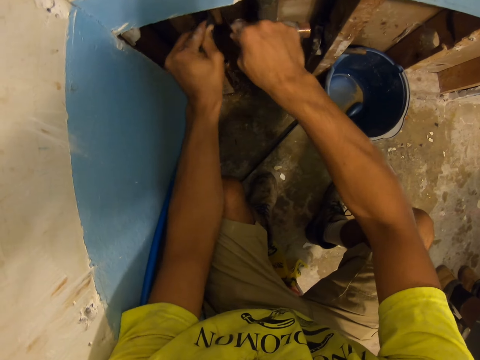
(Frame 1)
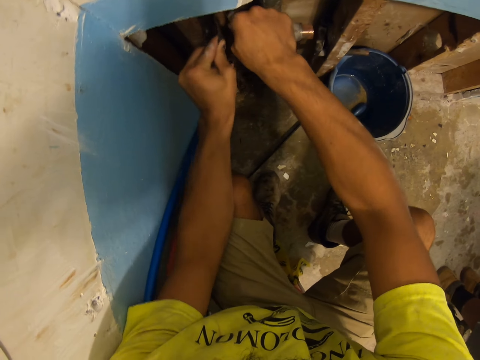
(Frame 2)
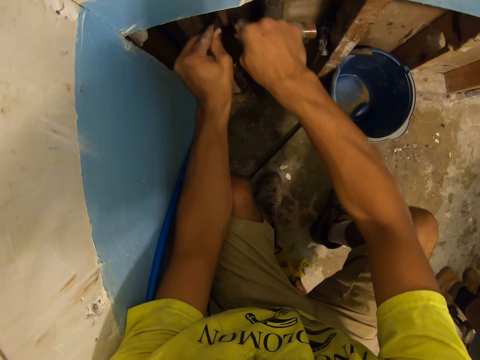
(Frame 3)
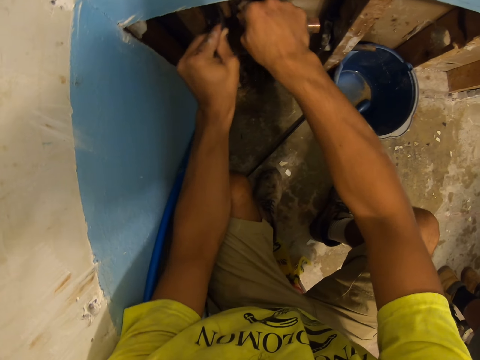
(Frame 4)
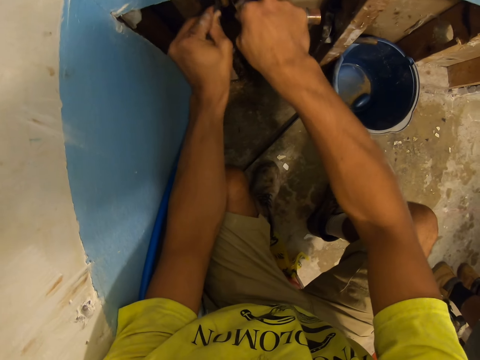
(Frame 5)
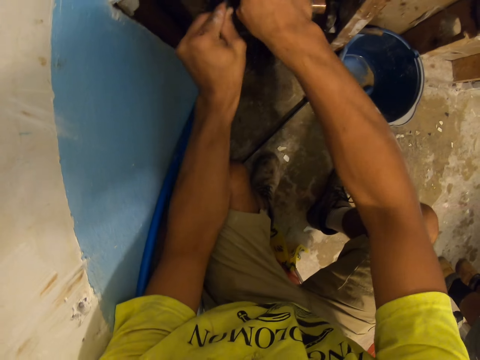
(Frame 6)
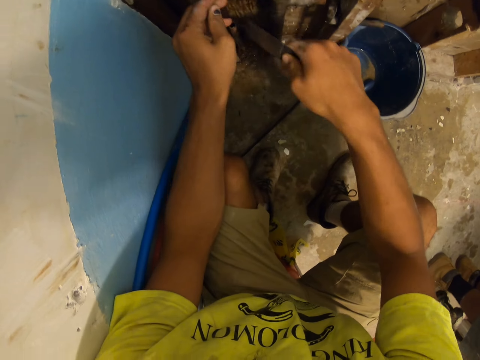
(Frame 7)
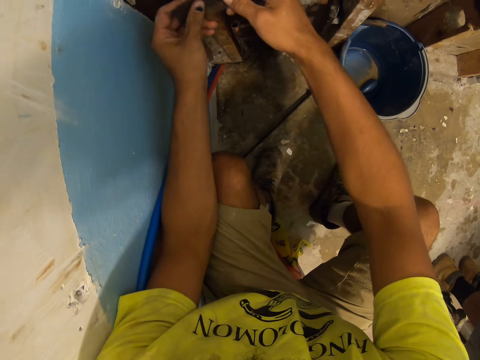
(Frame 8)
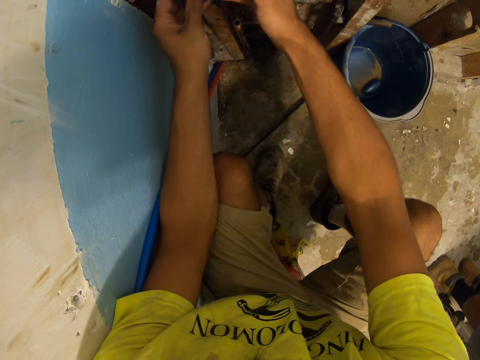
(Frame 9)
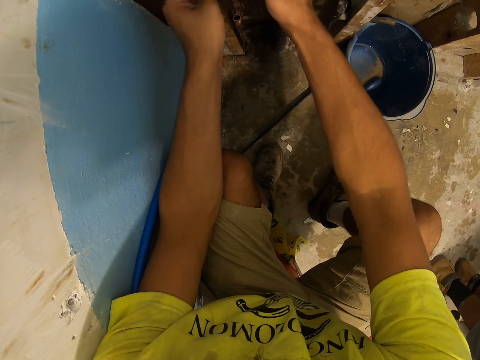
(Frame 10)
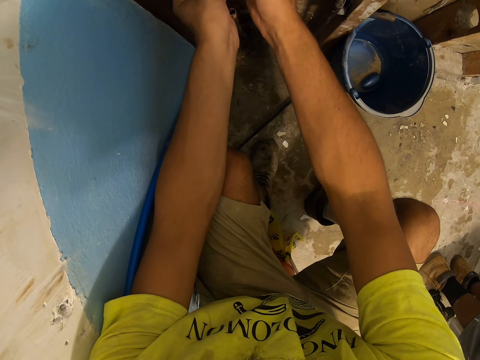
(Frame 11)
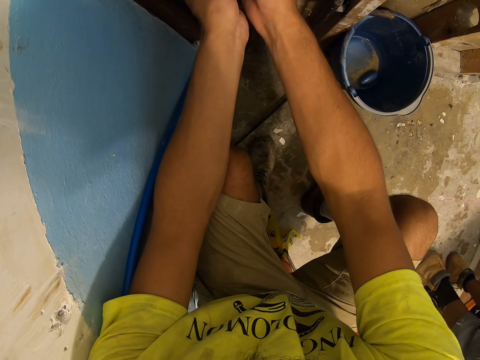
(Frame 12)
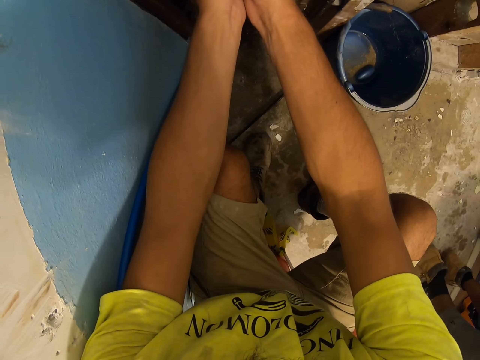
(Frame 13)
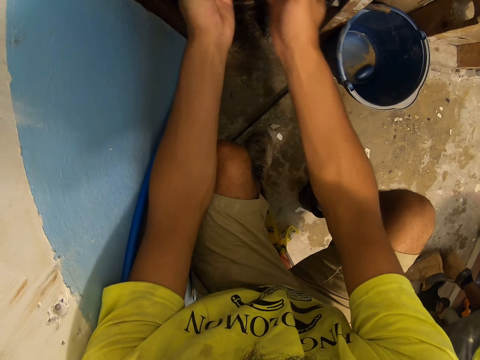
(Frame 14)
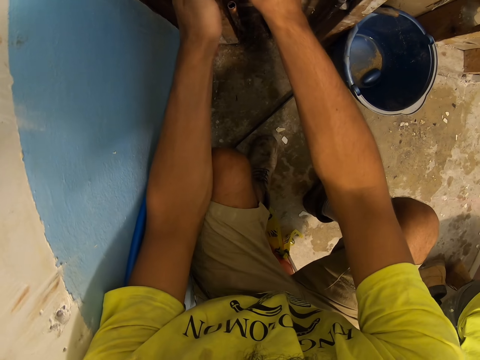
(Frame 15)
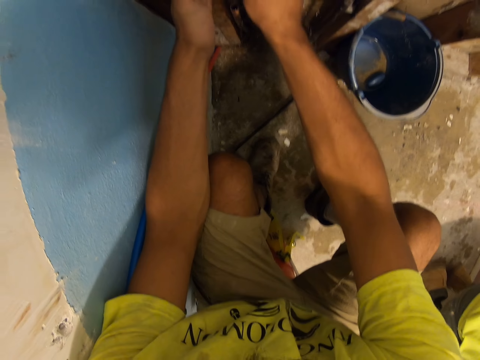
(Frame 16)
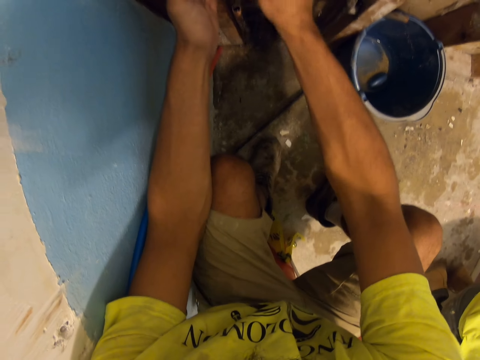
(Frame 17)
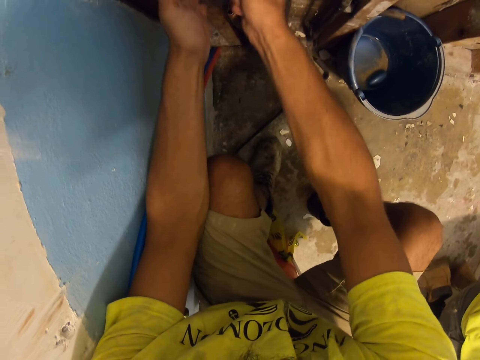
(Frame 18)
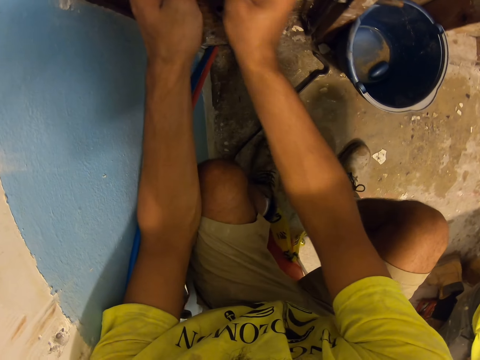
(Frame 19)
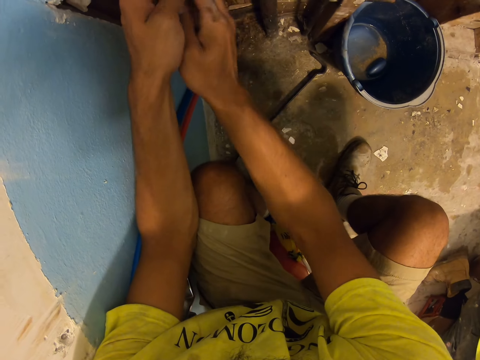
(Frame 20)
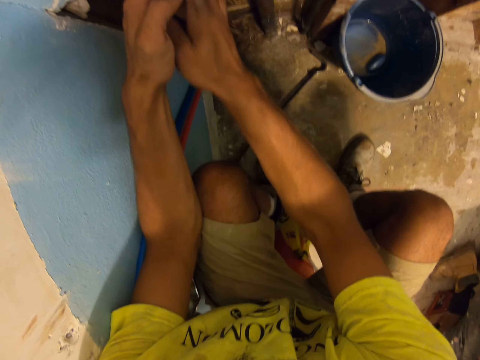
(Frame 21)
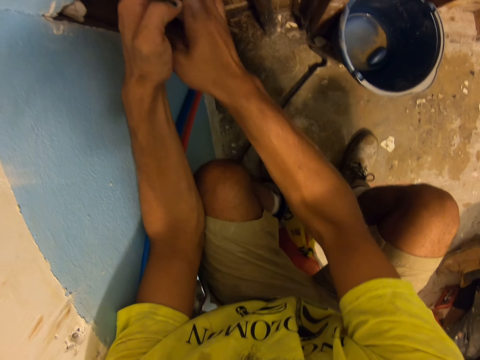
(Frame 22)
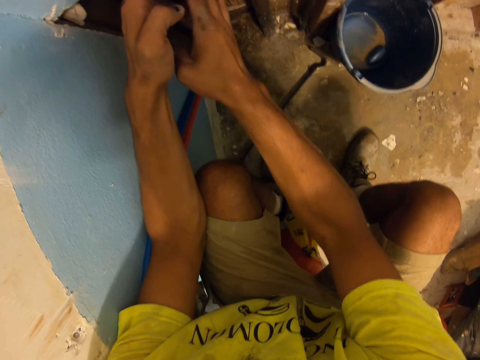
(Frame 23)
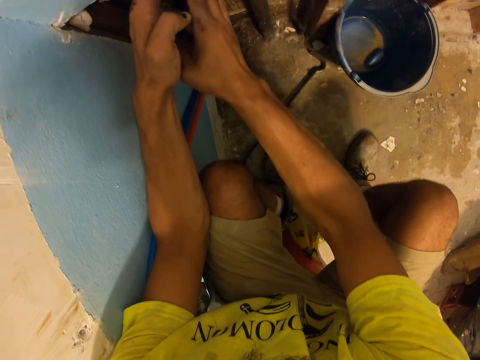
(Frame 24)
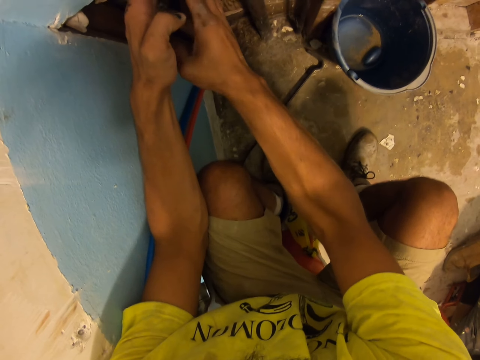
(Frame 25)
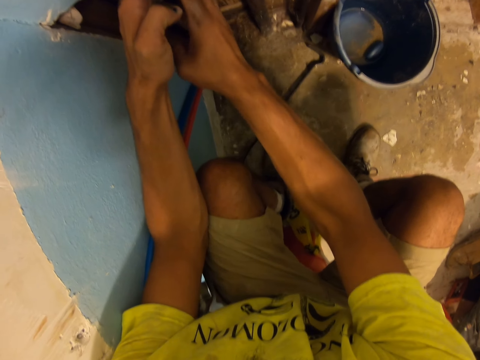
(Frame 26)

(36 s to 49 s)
The camera wearer holds something. A man squats. The camera wearer shakes something. They rub a pipe with a sandpaper.

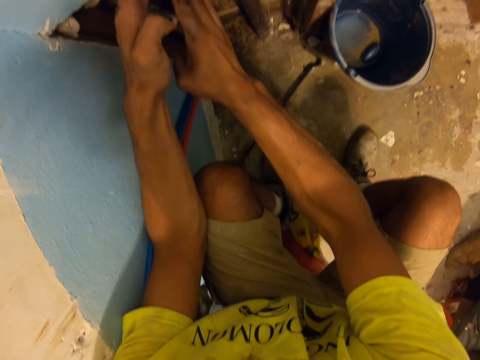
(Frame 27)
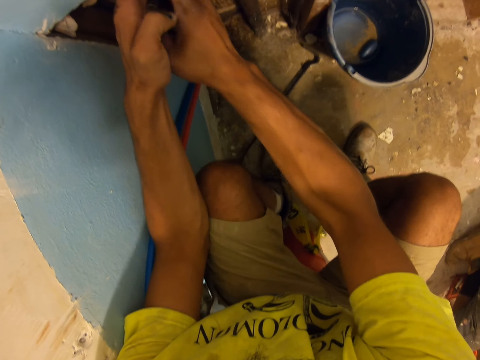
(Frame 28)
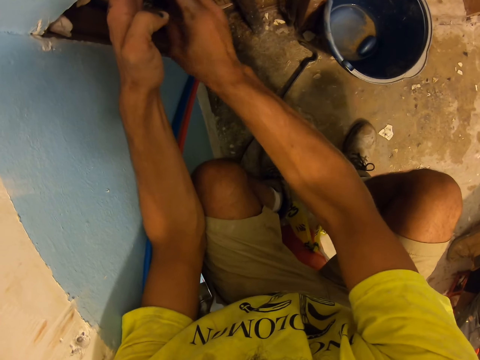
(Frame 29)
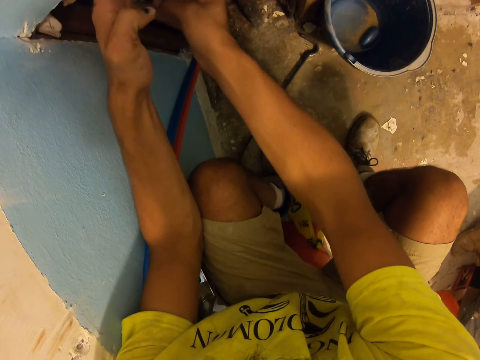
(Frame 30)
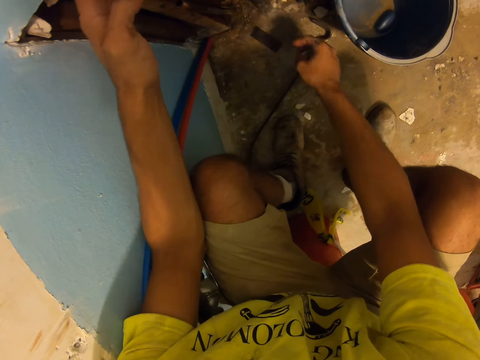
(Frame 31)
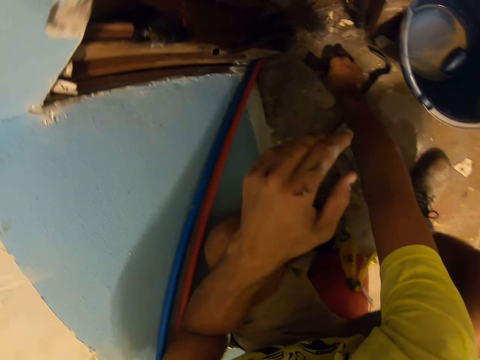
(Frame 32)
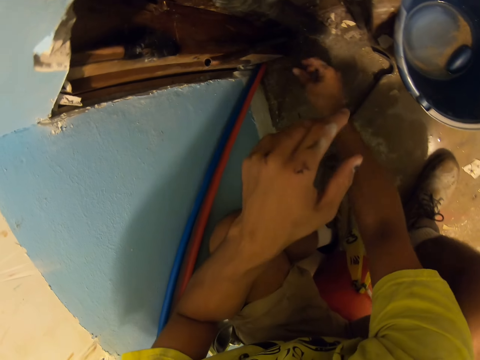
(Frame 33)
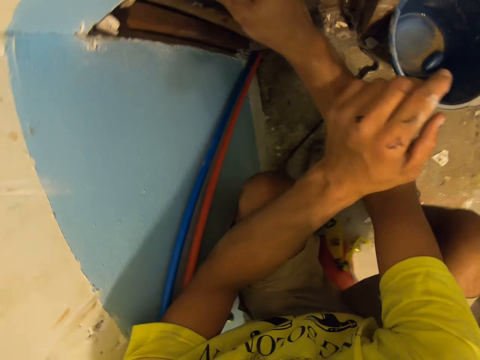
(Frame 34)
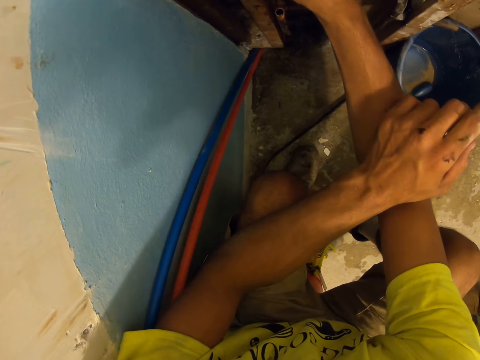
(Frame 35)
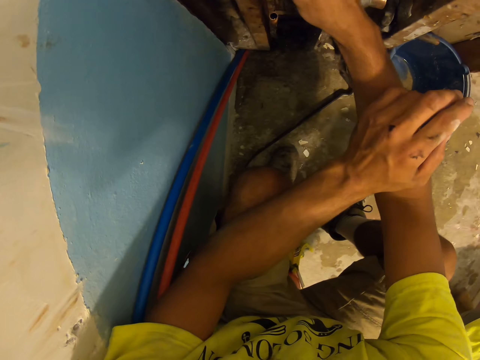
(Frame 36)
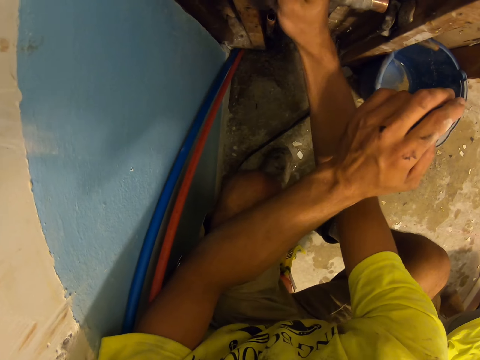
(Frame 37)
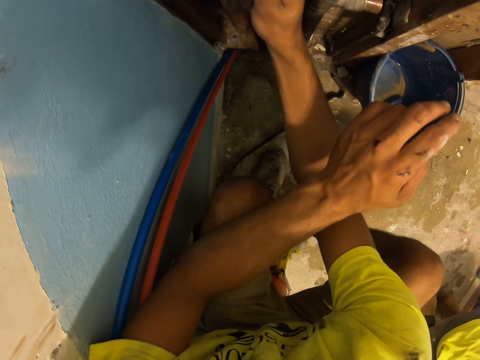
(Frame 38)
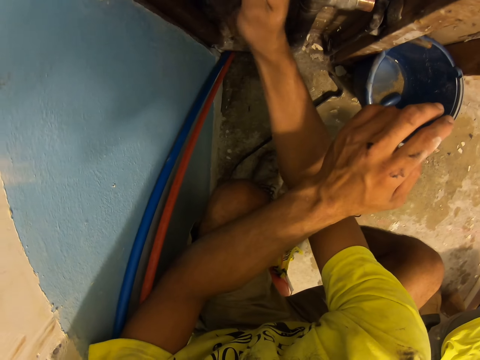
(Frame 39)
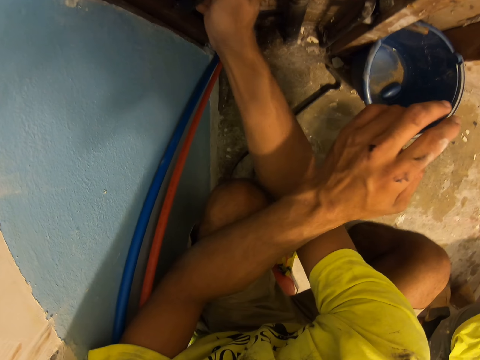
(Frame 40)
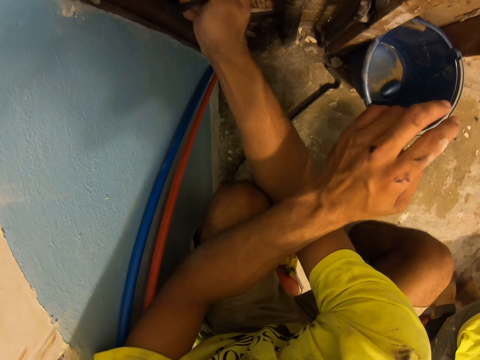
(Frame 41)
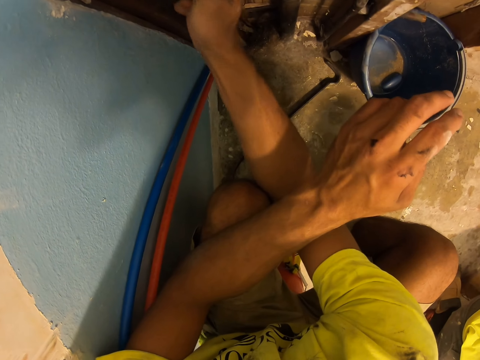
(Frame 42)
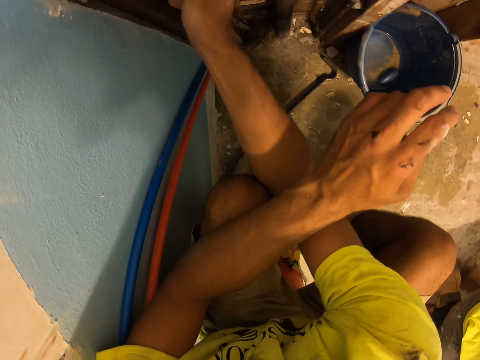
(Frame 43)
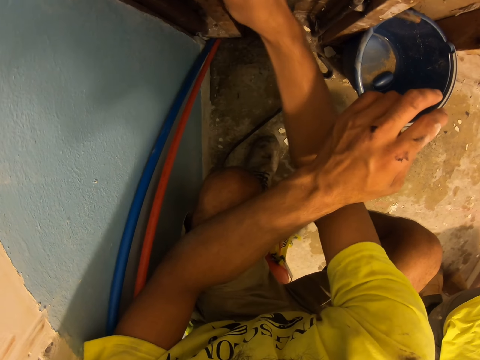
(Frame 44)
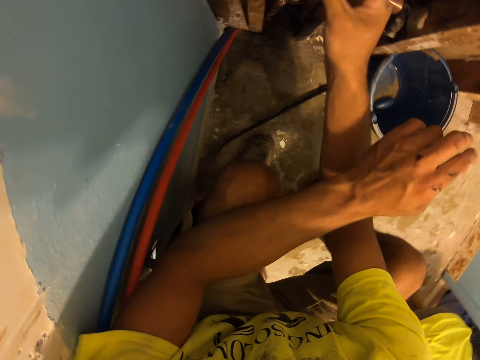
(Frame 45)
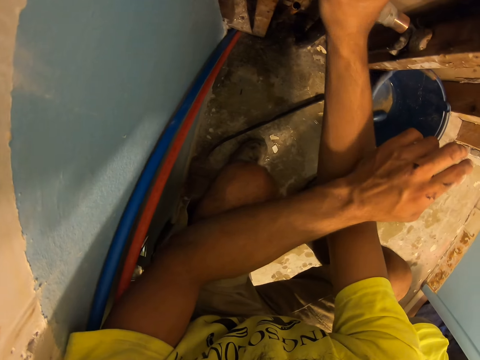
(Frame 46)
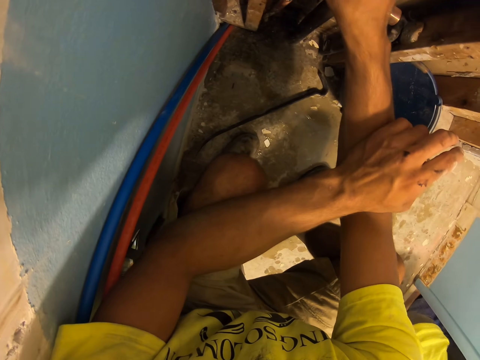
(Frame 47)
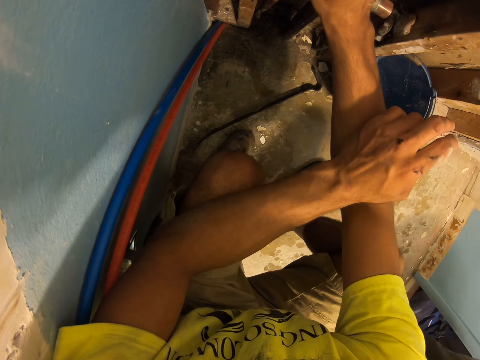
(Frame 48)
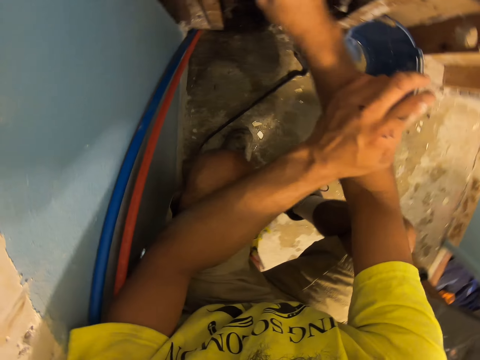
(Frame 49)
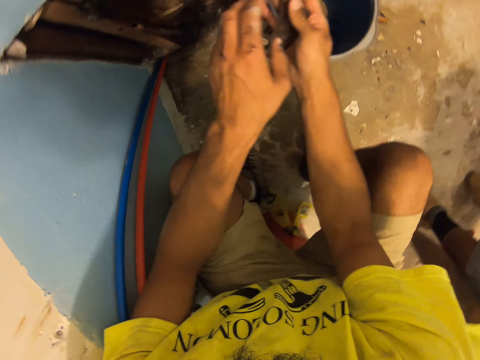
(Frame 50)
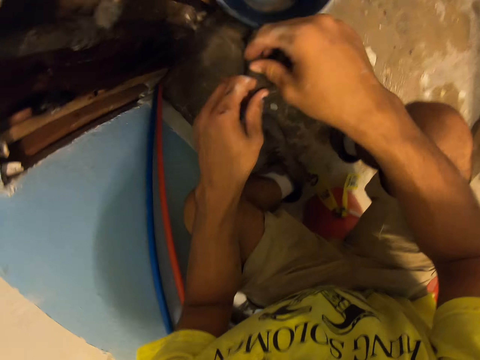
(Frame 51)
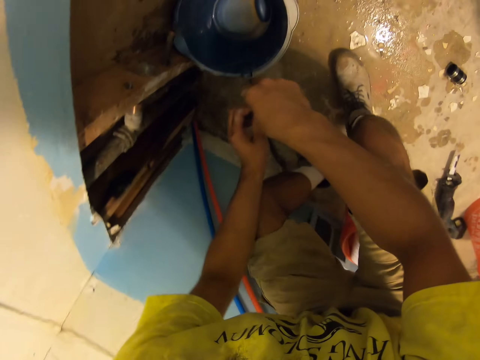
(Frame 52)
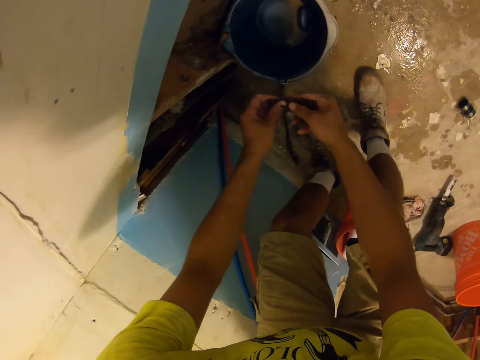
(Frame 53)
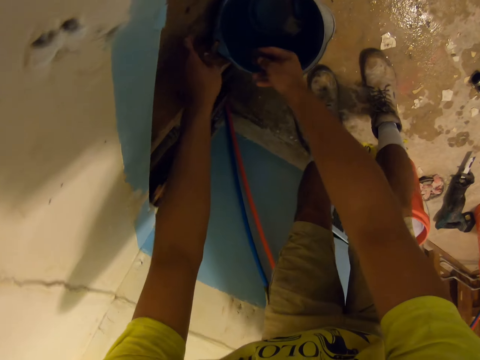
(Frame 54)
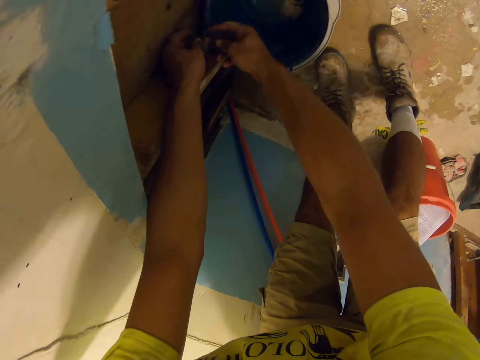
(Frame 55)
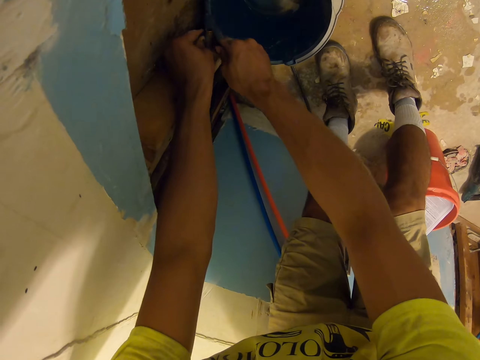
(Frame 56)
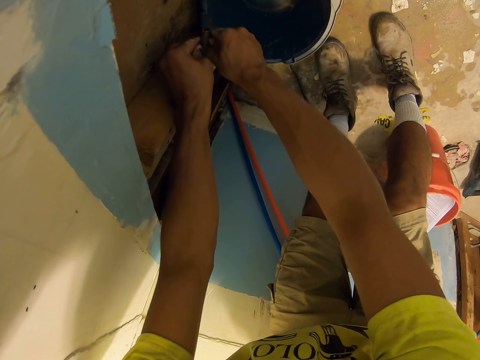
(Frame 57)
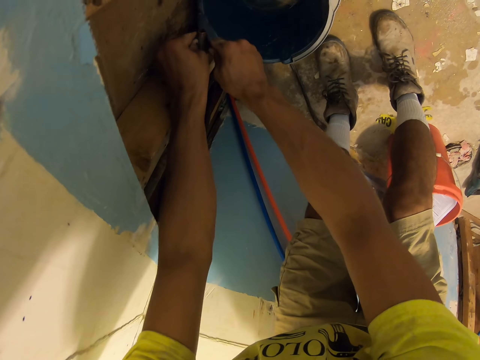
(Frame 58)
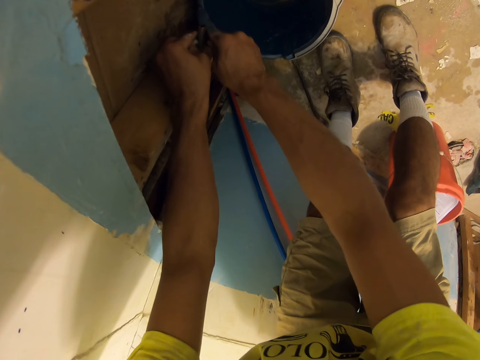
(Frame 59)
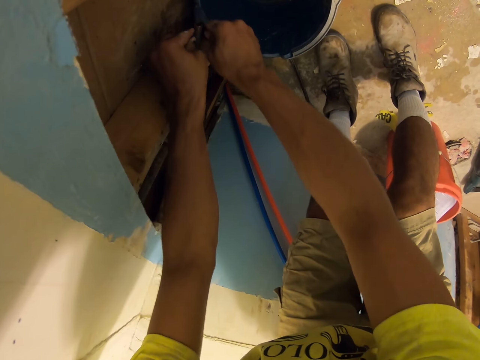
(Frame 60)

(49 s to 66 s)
The camera wearer picks up a sandpaper on the ground. They rub a pipe with the sandpaper. A man squats. The man stands up. The camera wearer looks around and stands up. They rub the pipe with the sandpaper.
